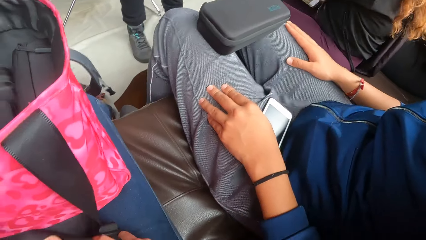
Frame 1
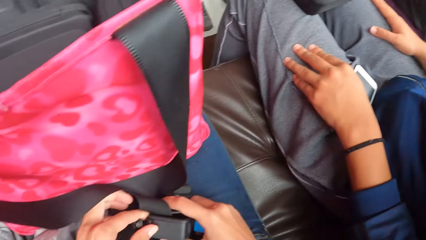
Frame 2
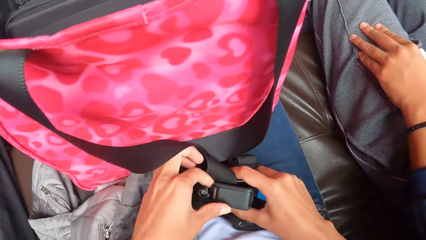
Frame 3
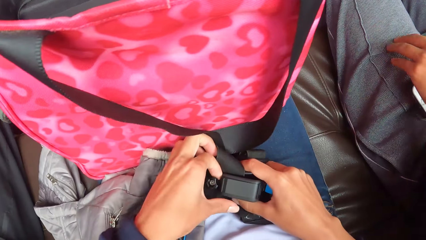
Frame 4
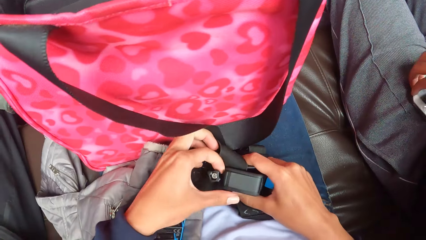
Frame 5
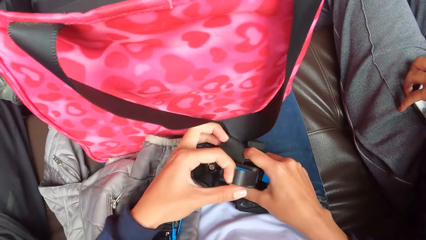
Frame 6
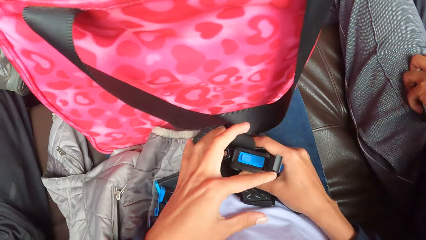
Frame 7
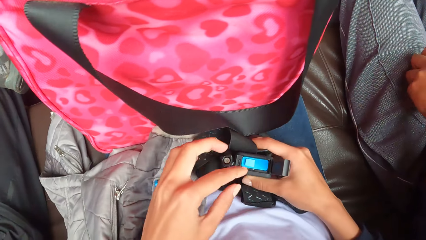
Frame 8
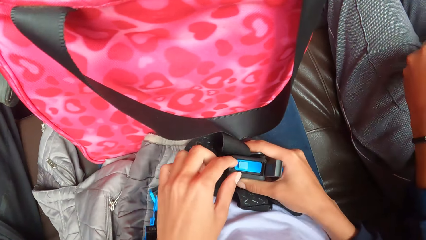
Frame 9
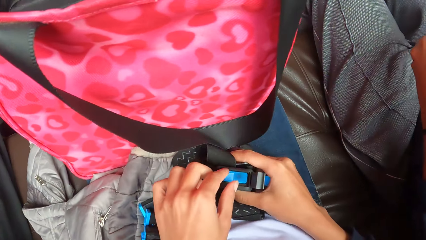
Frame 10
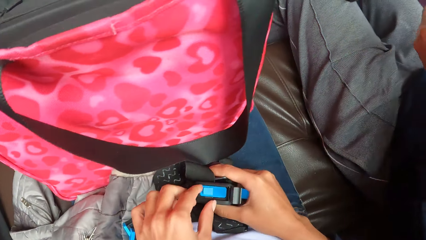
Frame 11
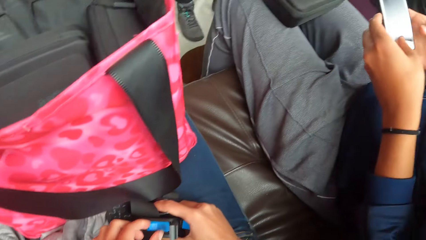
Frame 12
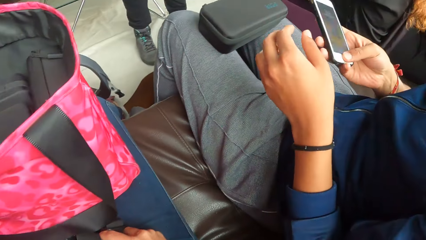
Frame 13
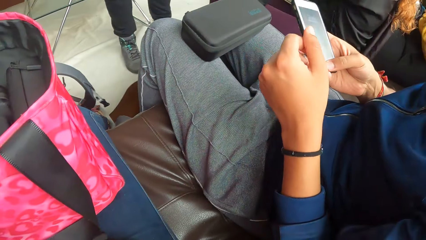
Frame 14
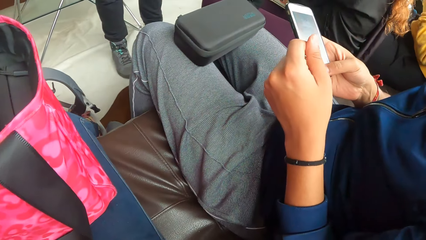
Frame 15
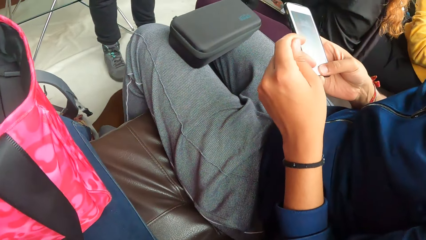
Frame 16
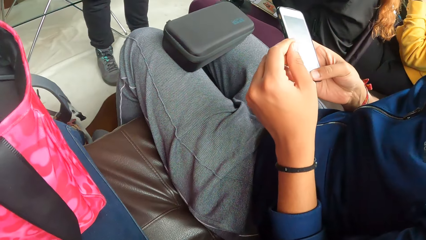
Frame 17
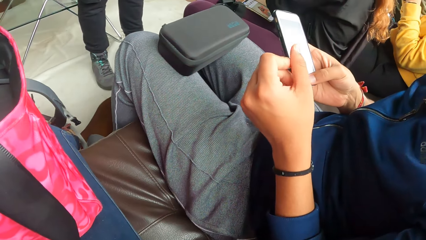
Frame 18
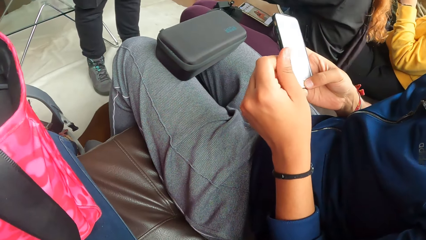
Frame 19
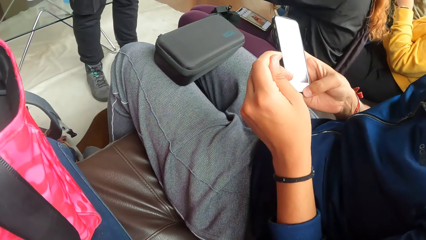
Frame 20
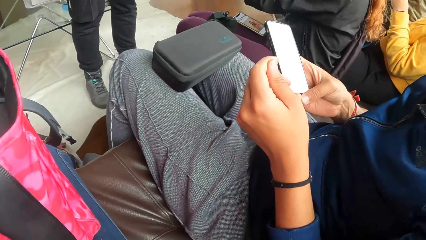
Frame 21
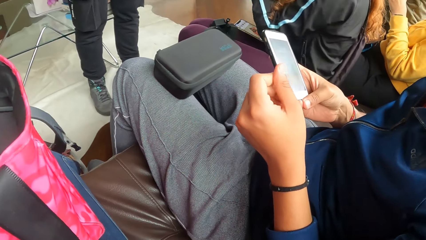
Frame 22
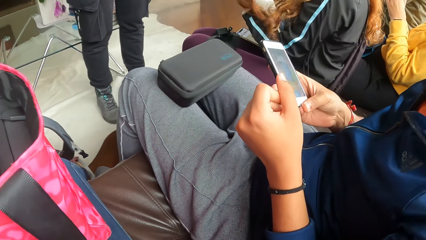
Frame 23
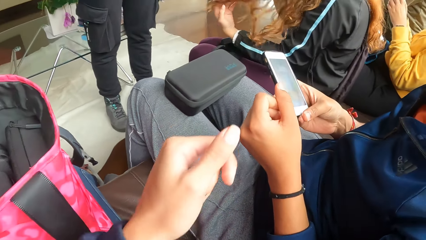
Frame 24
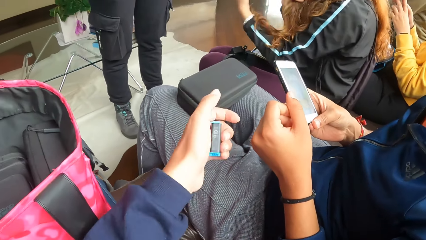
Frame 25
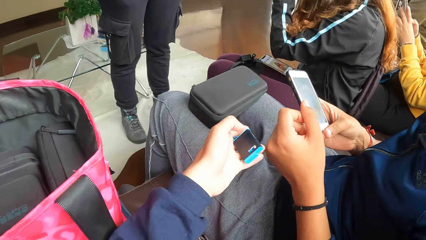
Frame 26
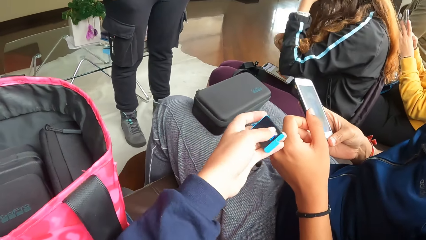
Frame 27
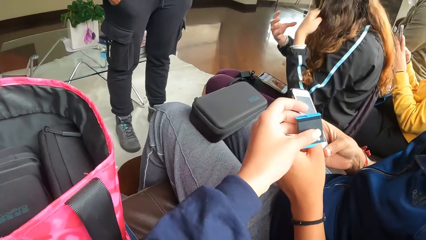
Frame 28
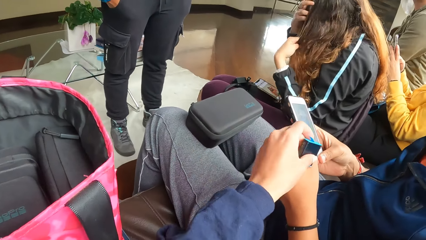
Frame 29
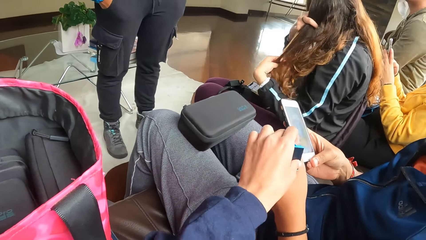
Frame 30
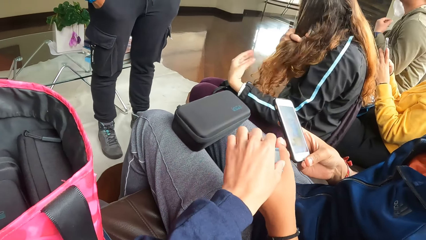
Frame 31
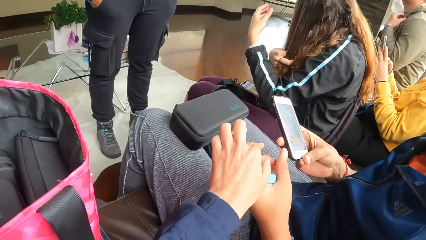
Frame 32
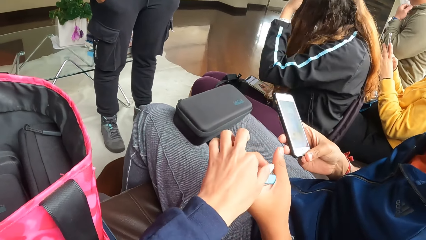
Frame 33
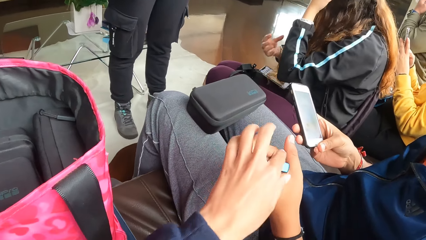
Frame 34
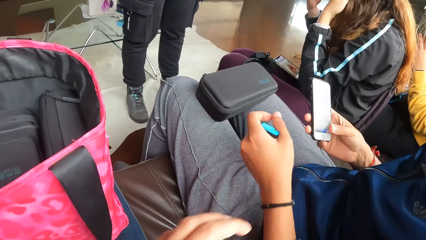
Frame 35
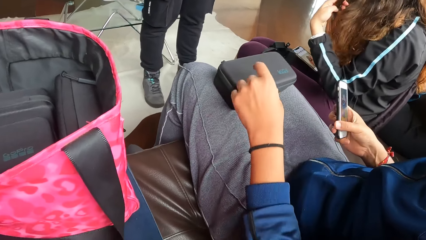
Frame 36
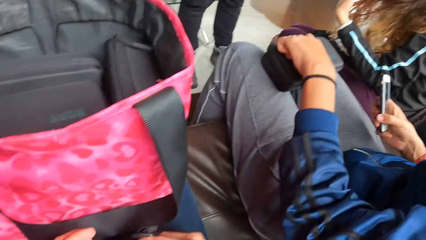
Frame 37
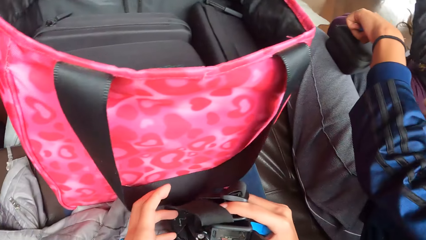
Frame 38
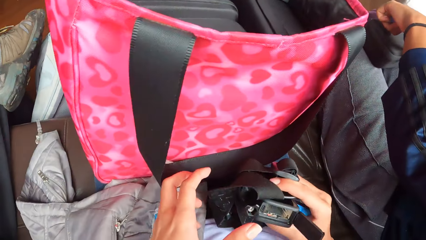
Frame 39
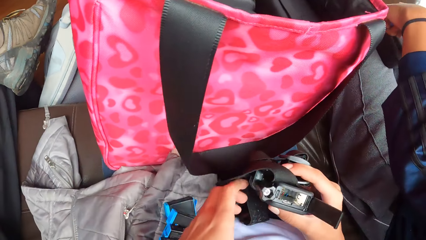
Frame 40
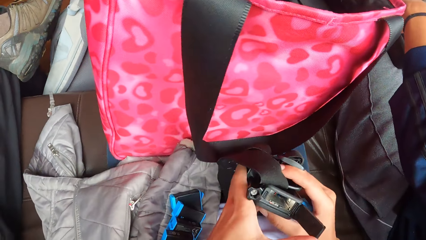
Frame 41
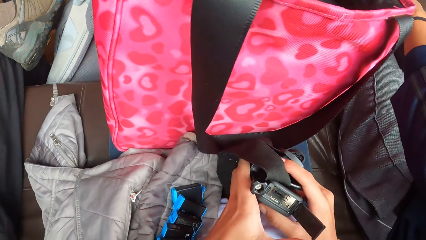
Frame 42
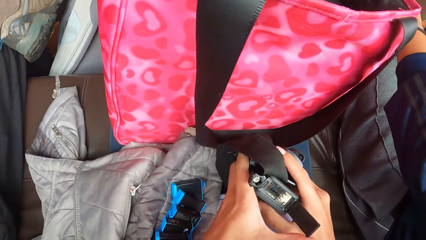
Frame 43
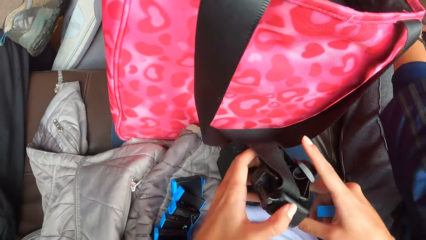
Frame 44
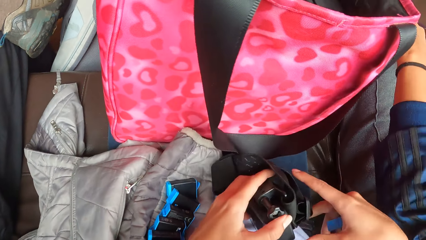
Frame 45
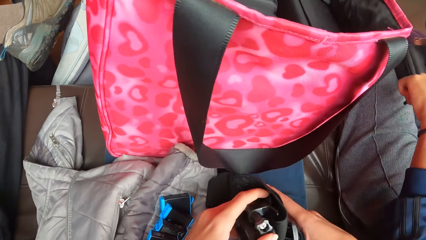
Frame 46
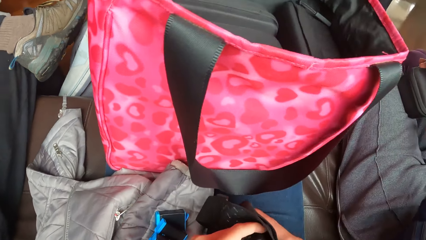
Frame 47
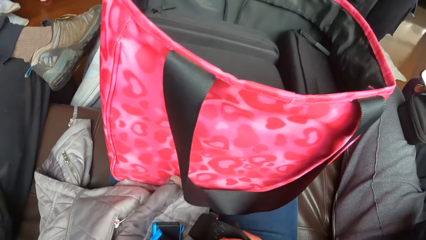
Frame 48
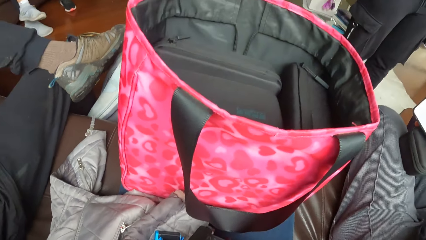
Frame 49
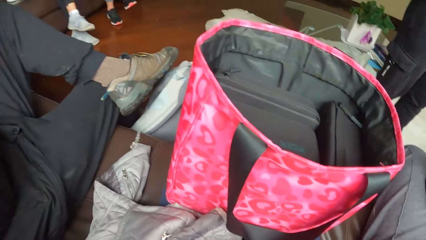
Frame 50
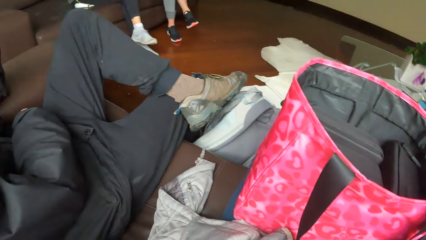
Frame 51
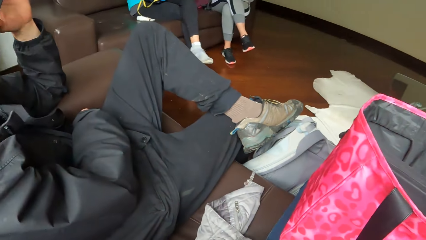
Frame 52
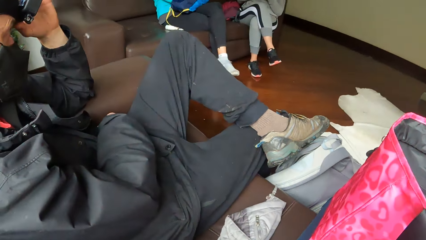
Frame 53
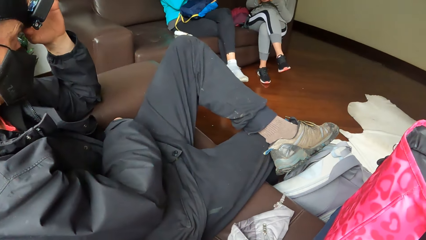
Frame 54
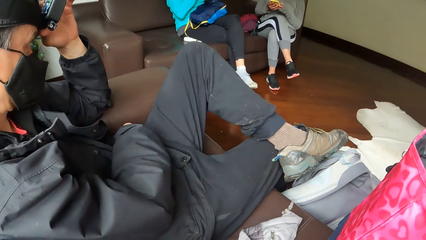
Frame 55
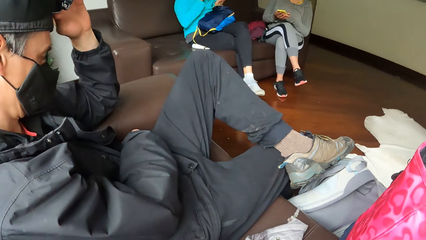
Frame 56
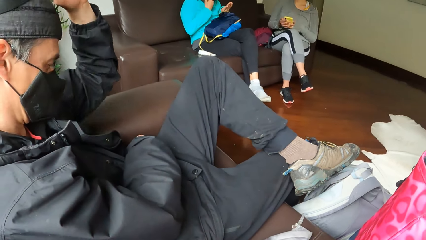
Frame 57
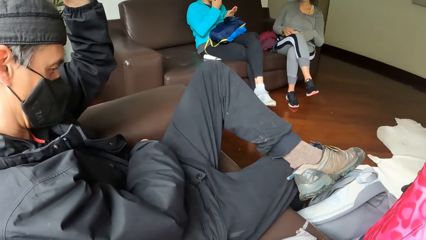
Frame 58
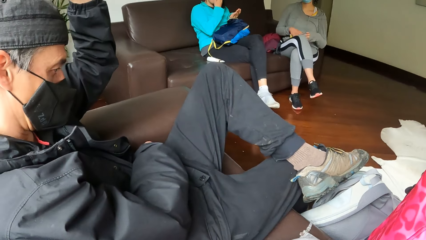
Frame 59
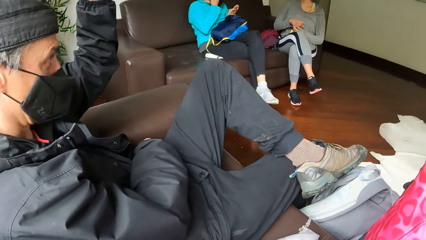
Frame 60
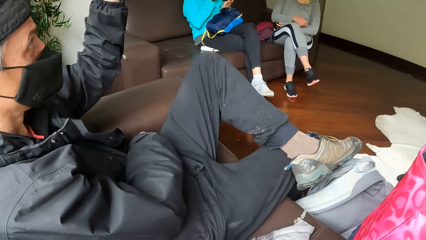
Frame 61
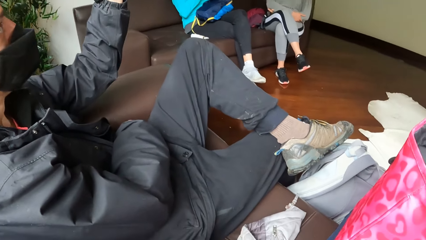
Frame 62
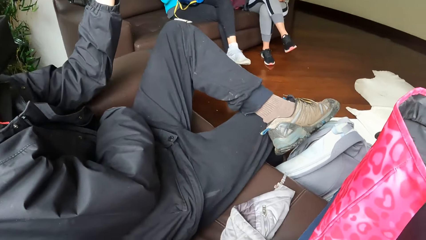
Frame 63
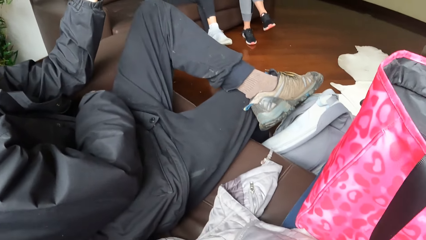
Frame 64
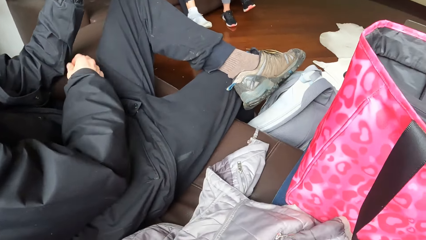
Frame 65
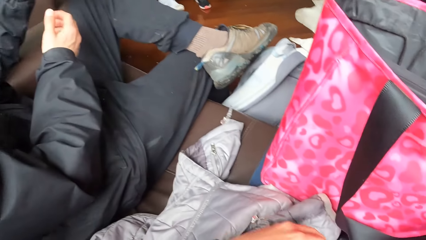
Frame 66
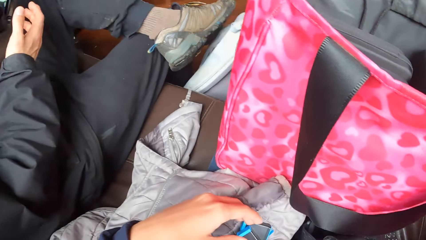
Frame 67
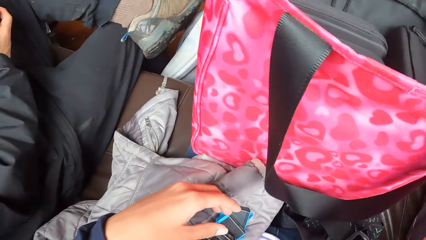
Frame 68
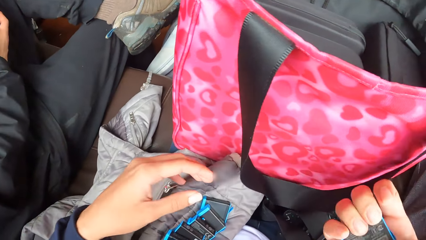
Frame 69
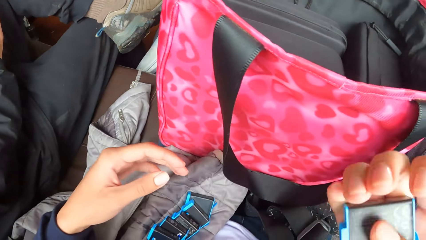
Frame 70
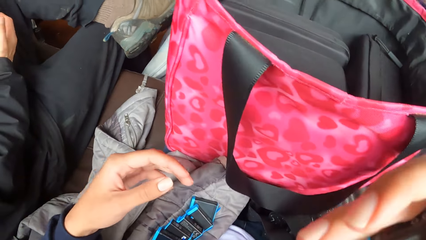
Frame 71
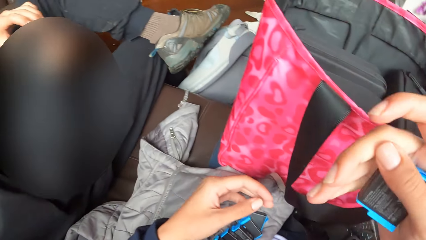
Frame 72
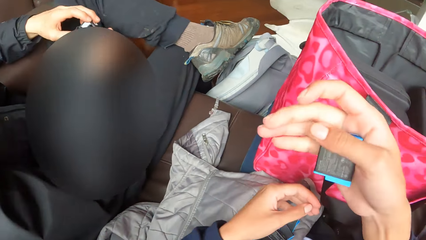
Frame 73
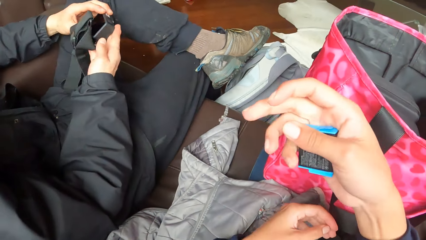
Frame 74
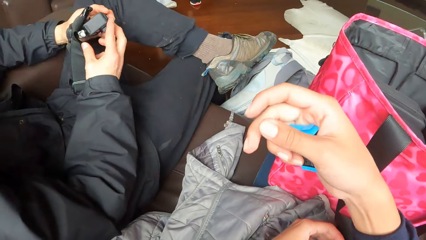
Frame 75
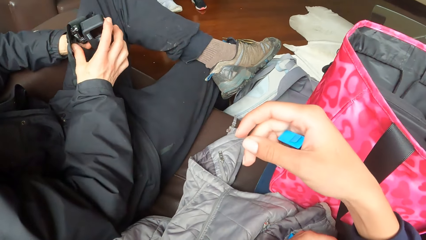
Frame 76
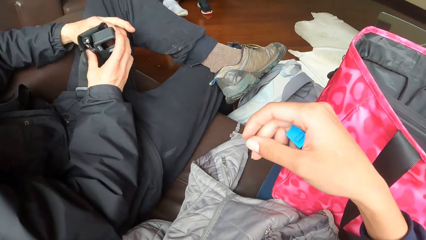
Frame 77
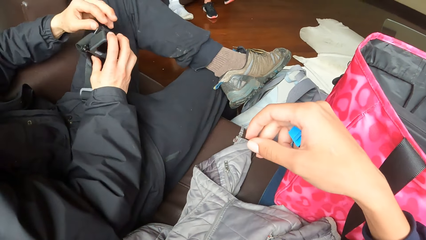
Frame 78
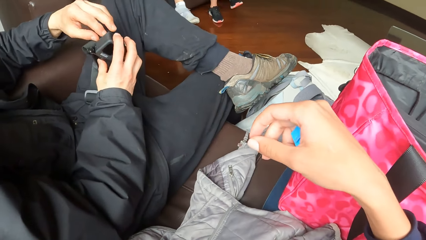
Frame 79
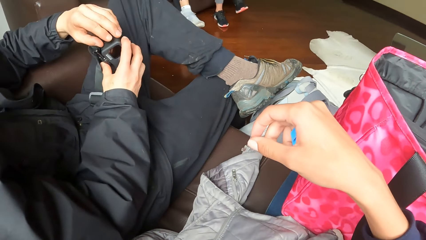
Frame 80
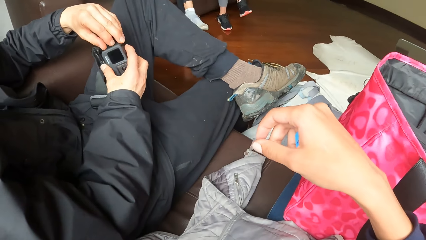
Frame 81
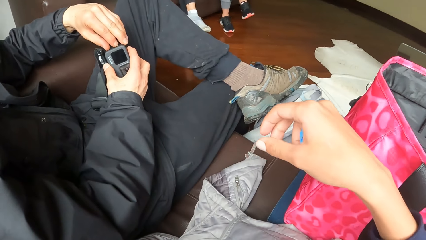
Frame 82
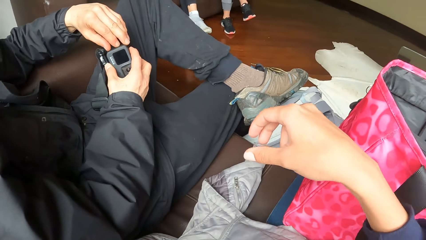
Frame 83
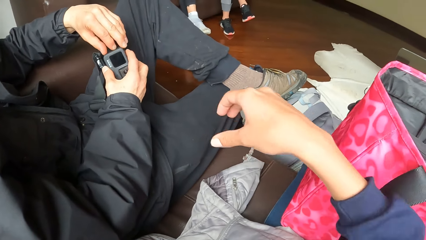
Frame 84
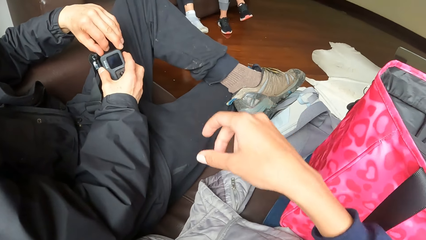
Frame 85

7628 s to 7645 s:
The camera wearer opens the lid of the camera on her thigh with her left hand. She removes a battery from the camera with her left hand. A woman holds a phone in hand. The camera wearer places the battery in her left hand into the woman's left hand. The woman holds the battery from the camera wearer and unzips the camera case with her left hand. The camera wearer closes the lid of the camera in her right hand with her left hand. She touches the camera in hand. A man removes a camera strap from his head with his left hand. The camera wearer touches her face with her right hand. She stretches her hand towards the man.
